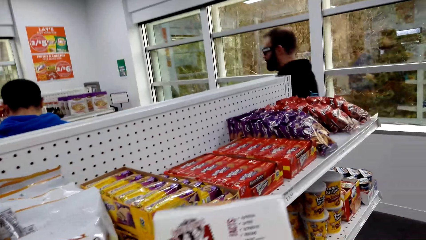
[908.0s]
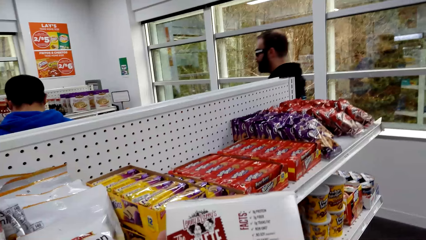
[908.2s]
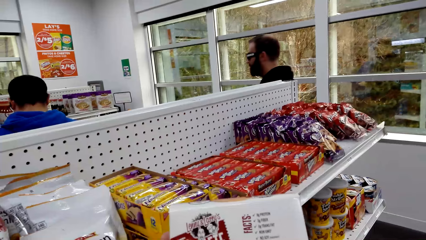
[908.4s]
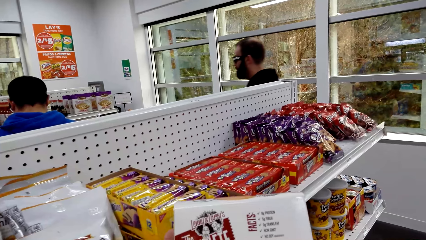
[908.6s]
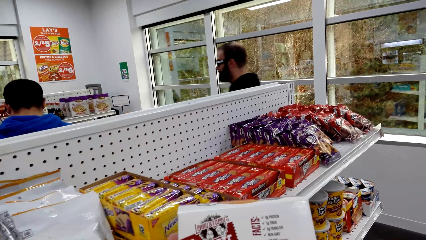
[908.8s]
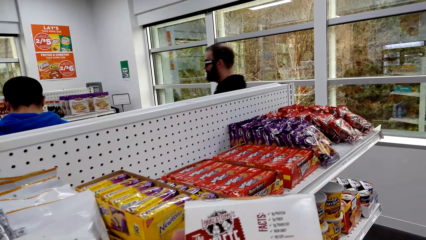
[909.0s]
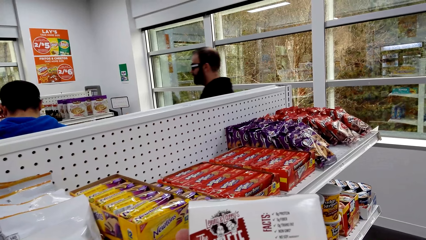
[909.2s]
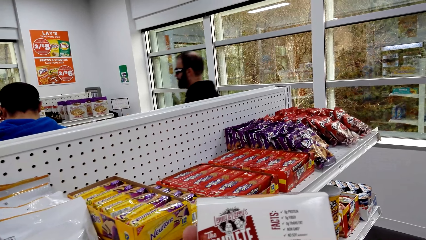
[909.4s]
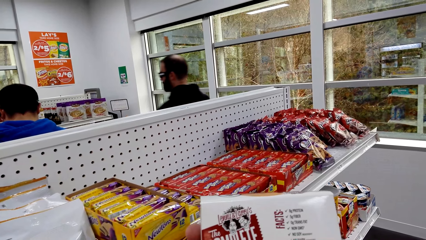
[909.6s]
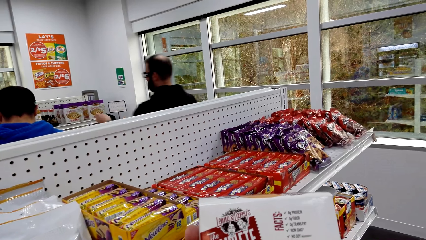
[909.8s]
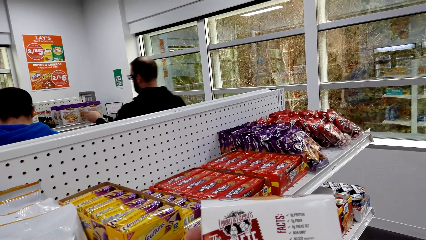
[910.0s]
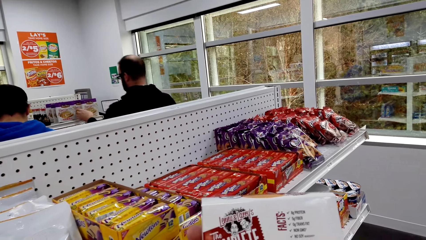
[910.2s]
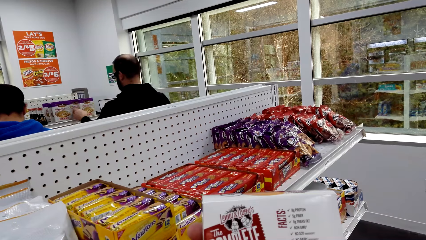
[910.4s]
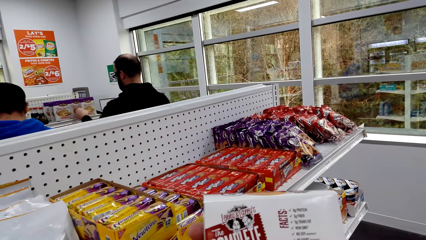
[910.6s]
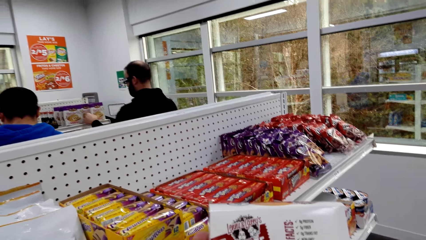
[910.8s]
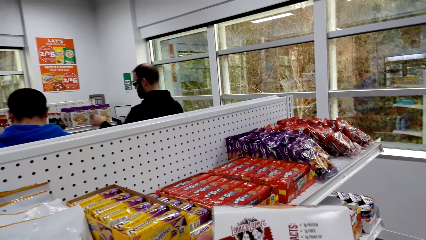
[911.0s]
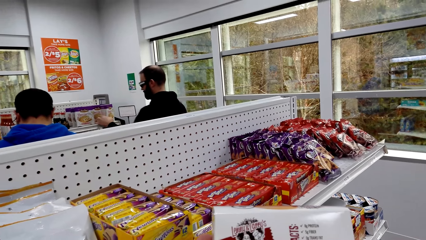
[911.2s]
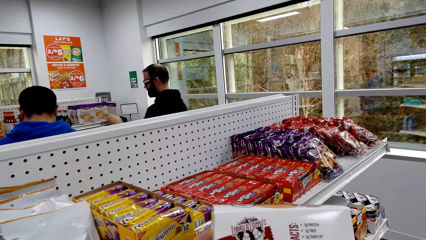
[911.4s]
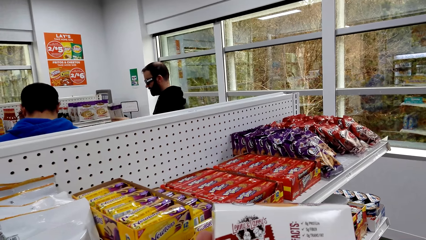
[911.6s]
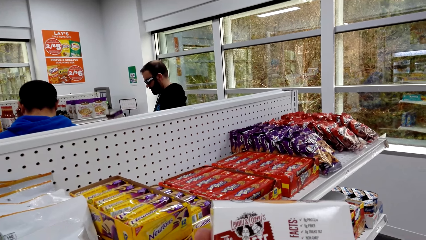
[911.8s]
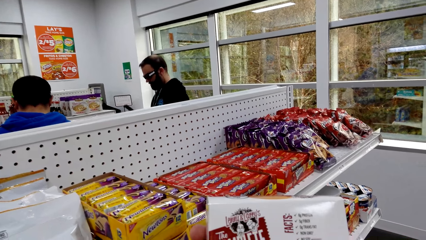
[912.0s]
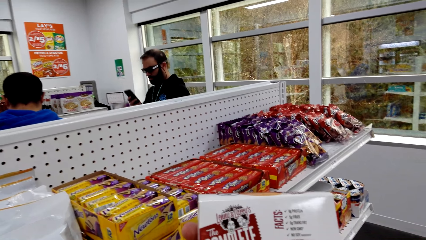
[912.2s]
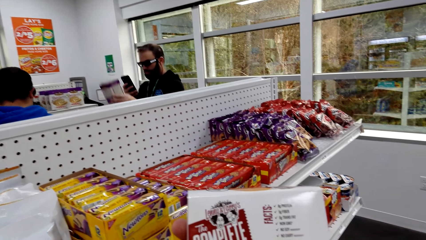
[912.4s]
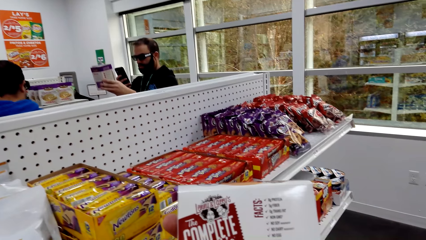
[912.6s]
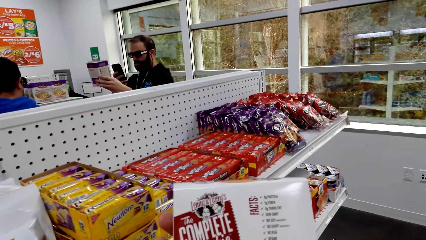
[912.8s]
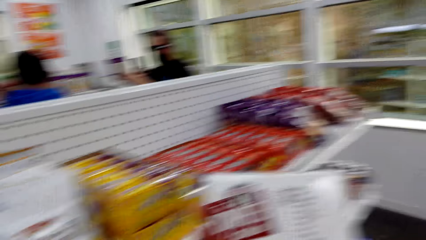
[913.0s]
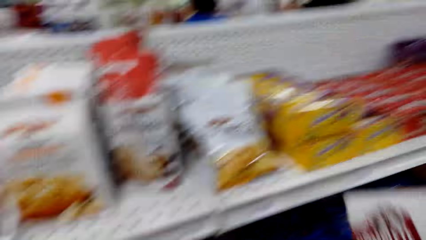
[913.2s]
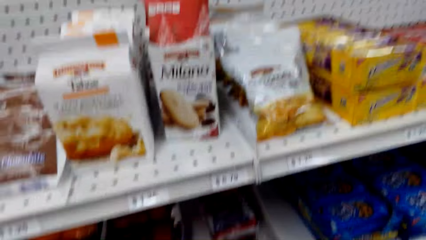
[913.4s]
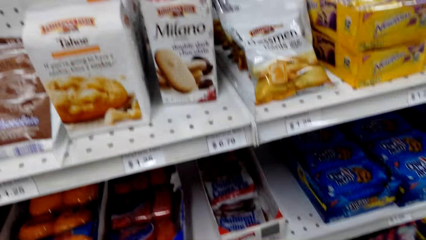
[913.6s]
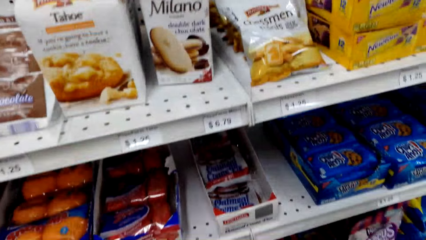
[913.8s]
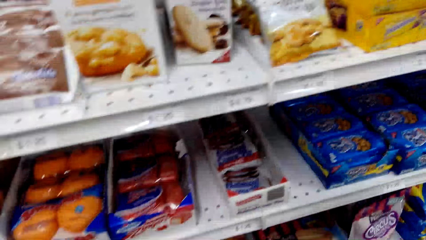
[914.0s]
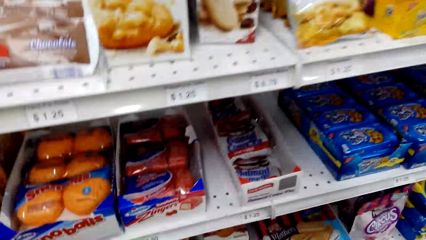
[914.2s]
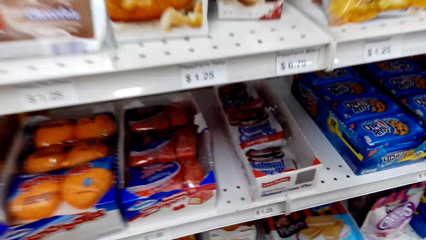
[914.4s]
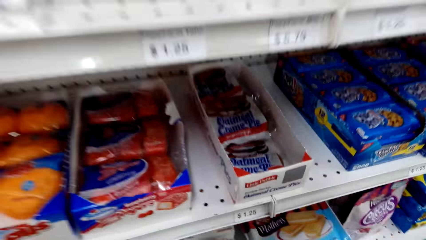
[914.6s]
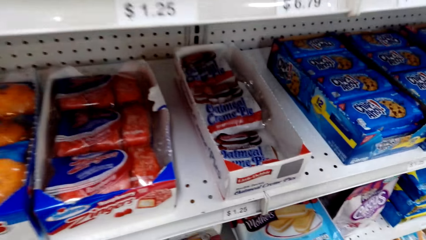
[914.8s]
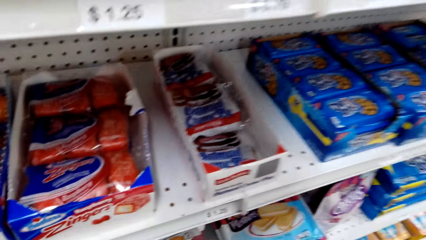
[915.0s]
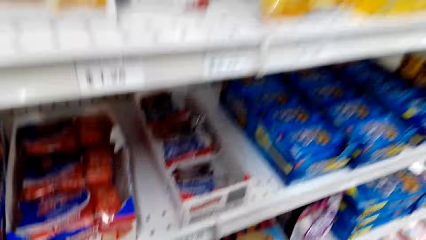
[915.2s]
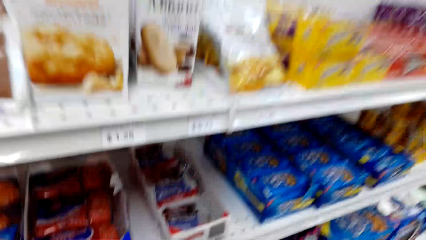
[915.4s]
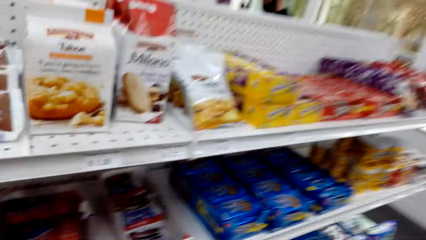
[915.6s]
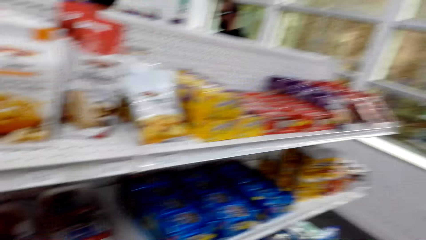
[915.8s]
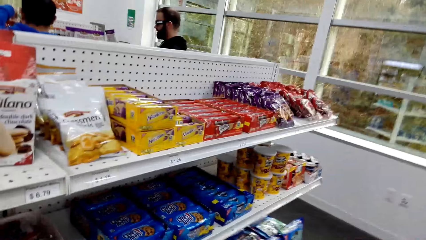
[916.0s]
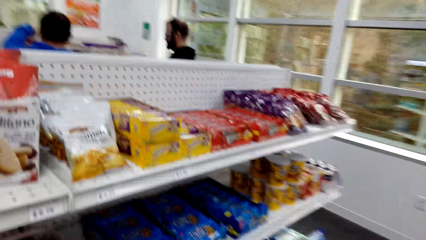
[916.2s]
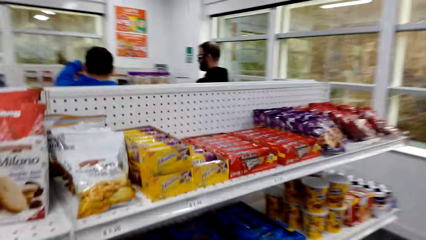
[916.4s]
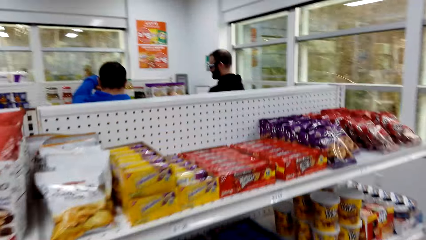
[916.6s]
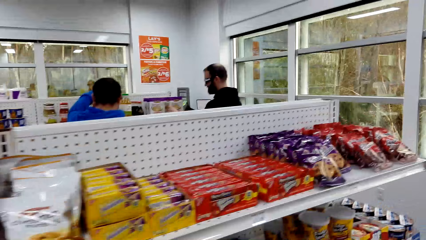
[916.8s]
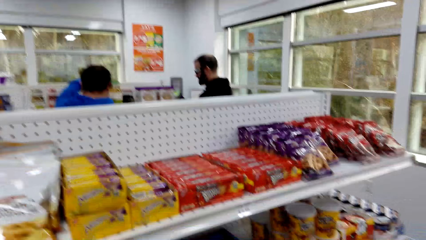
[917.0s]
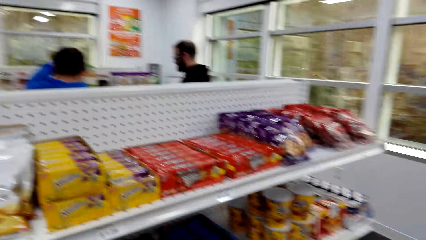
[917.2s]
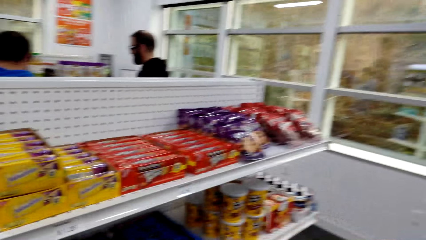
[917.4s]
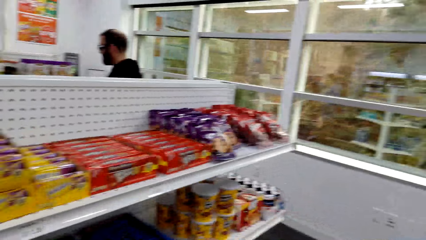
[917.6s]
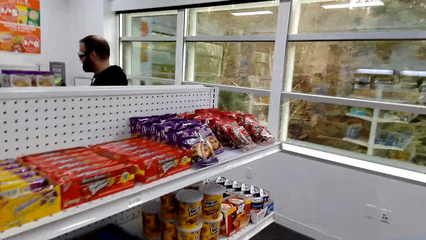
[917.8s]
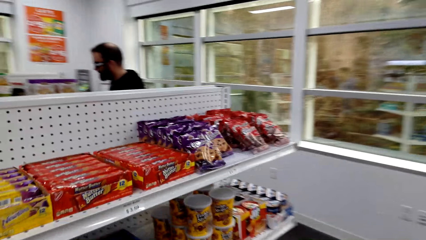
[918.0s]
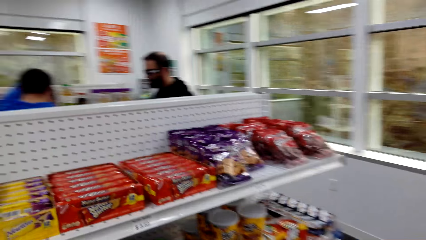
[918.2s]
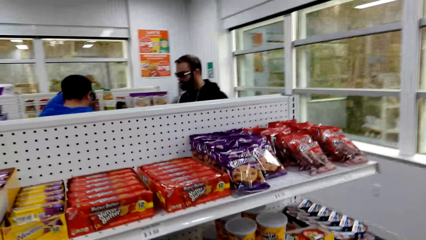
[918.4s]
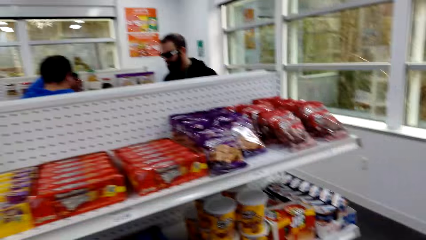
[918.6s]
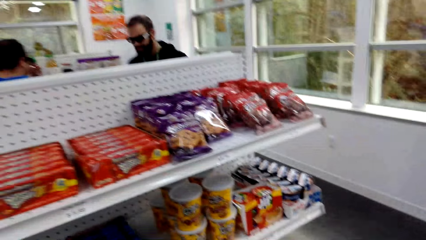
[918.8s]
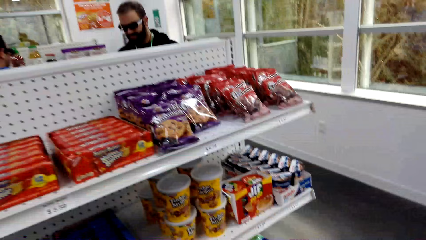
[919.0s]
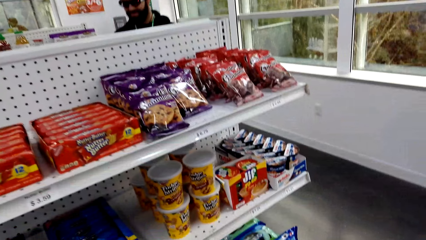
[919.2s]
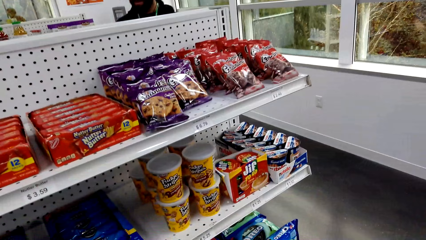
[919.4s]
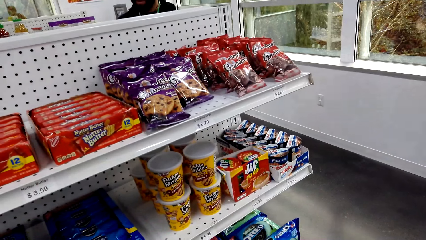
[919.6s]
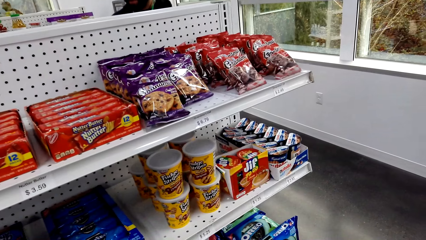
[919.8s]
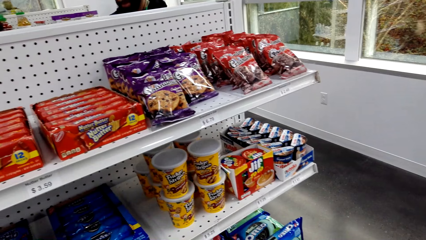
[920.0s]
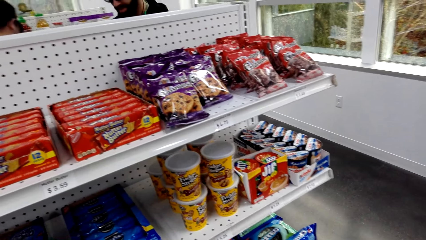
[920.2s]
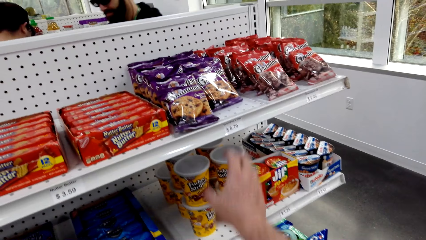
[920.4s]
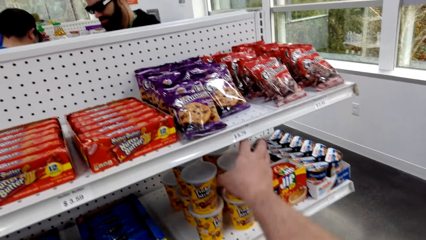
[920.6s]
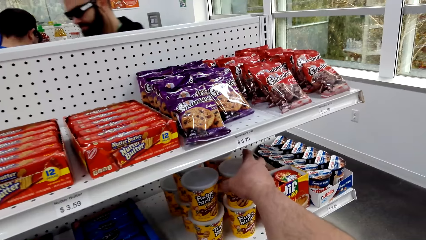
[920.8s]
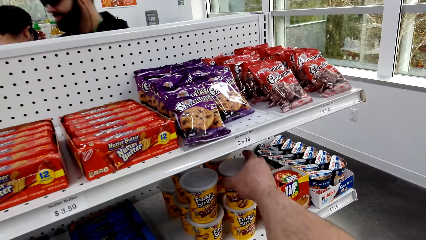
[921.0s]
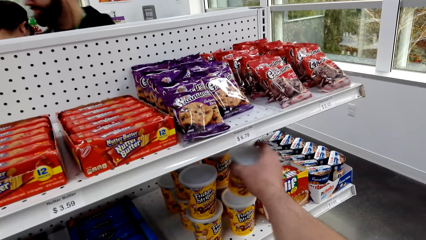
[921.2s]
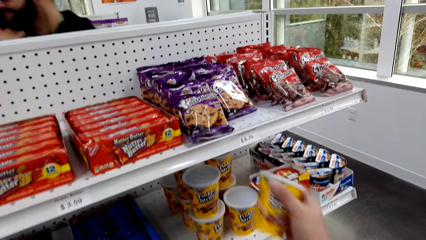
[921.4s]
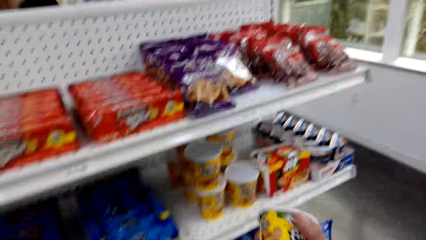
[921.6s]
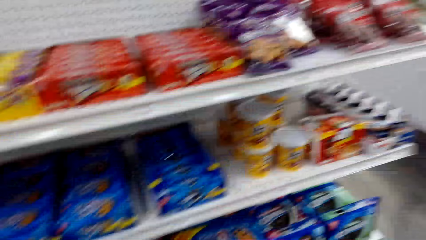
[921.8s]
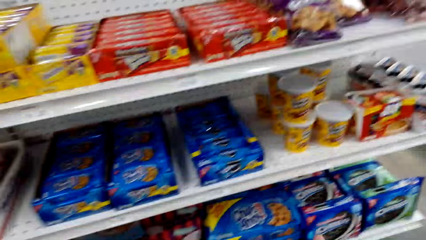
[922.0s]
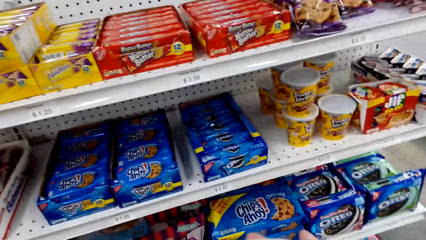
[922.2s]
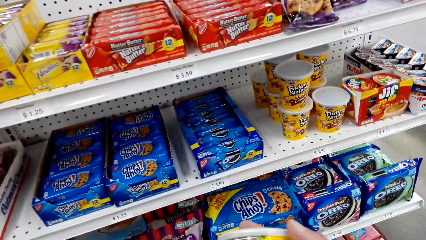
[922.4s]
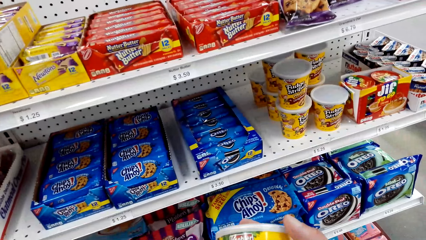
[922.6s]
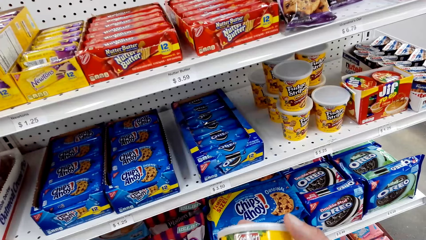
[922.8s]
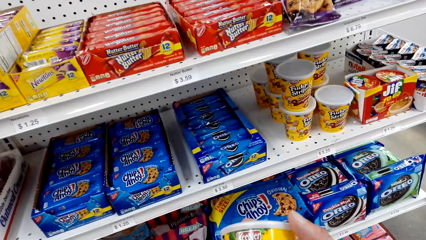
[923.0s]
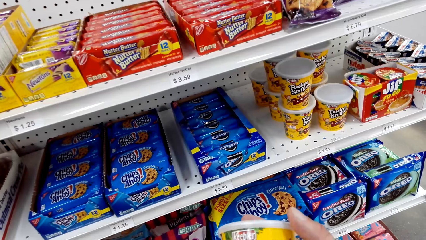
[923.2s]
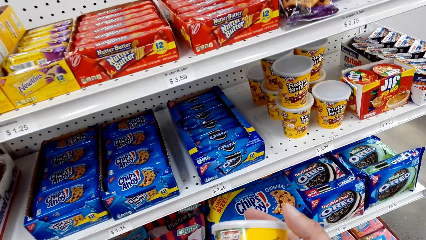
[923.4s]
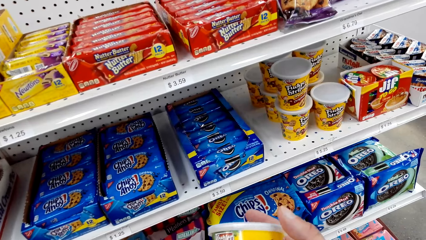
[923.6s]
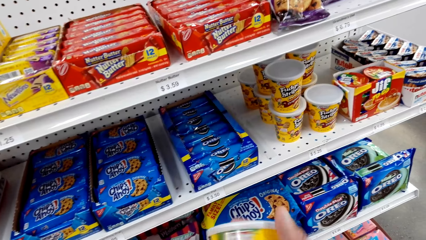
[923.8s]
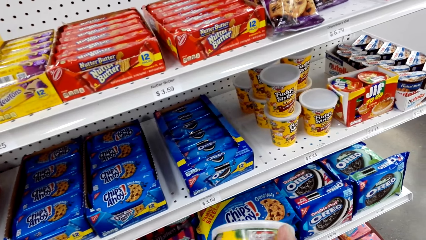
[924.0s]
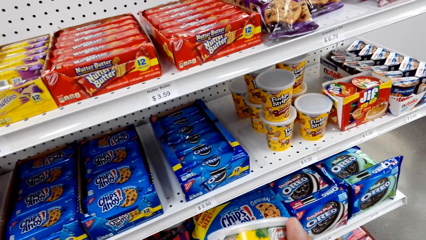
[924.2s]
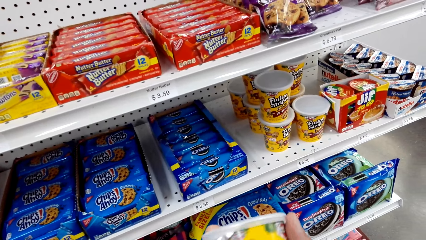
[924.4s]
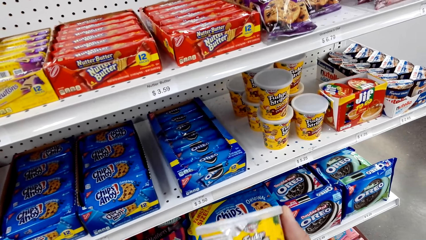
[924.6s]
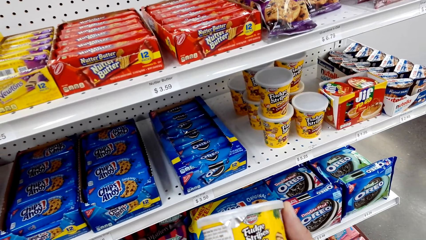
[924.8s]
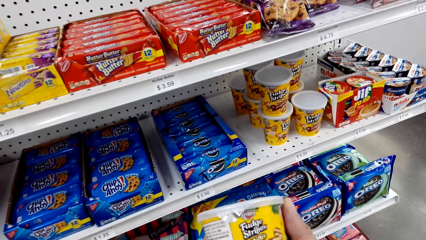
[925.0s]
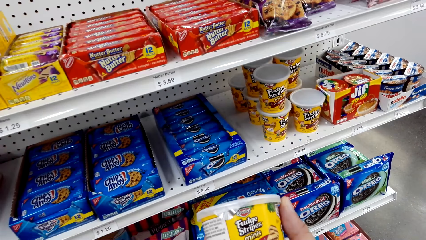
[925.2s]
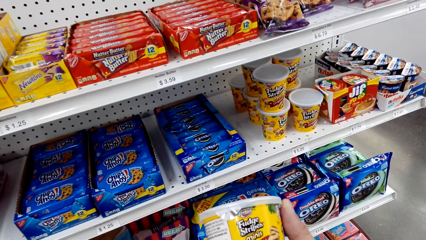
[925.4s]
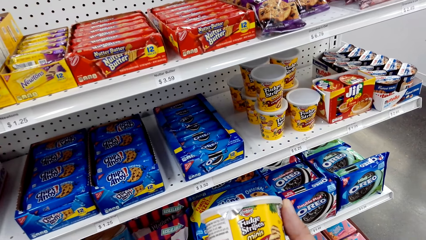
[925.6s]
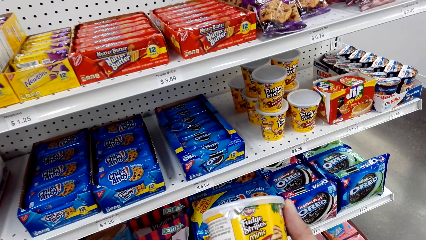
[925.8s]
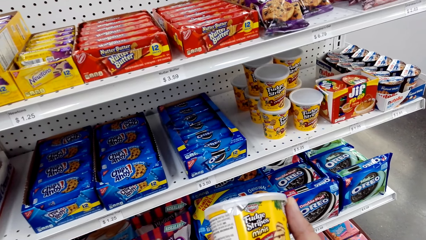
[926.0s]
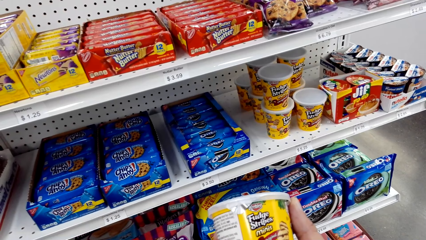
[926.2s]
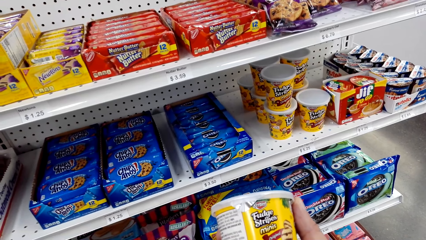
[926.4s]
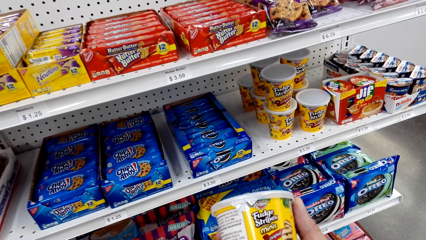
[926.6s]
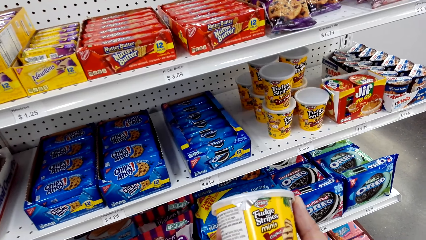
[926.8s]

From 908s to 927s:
The camera wearer reads on the complete cookie. They look at the items in the shelves. They pick up a container of fudge stripes on the shelf. They lift the fudge stripes. They read through the packet of something.
